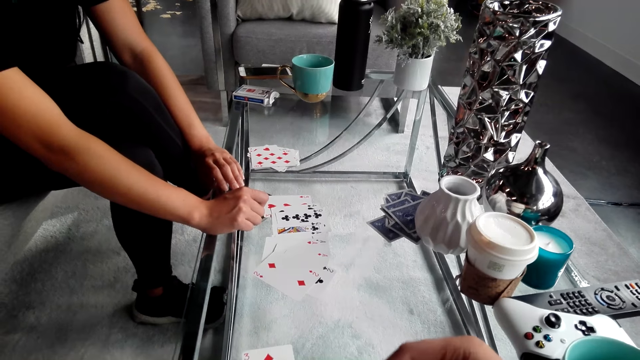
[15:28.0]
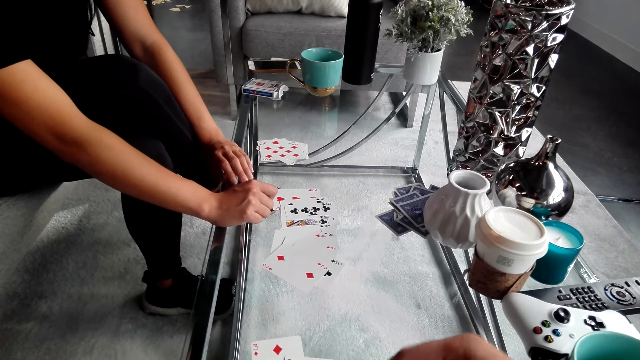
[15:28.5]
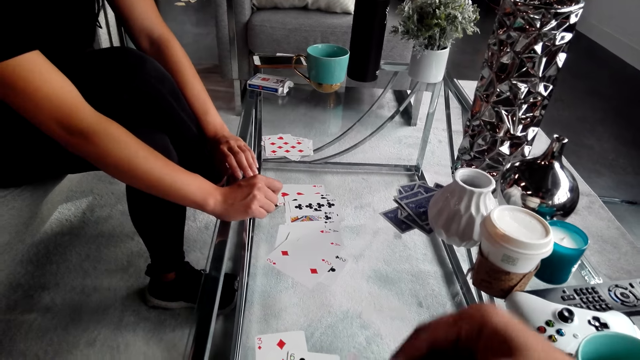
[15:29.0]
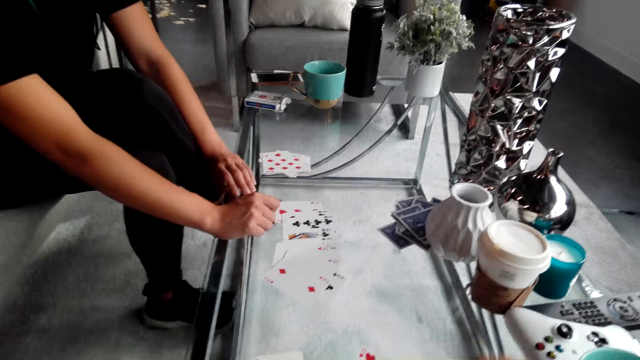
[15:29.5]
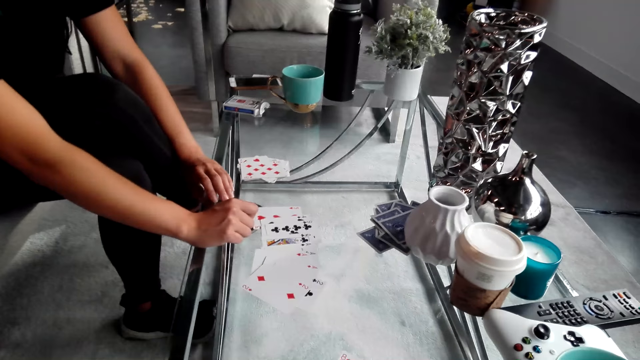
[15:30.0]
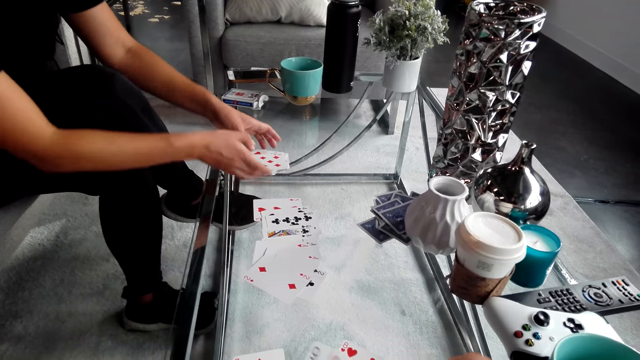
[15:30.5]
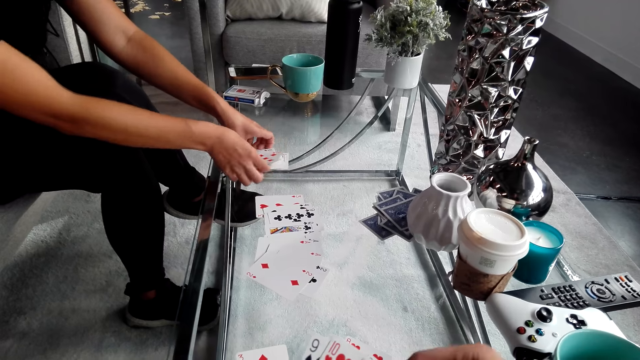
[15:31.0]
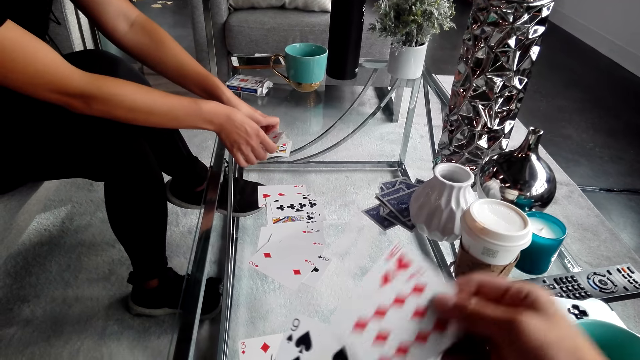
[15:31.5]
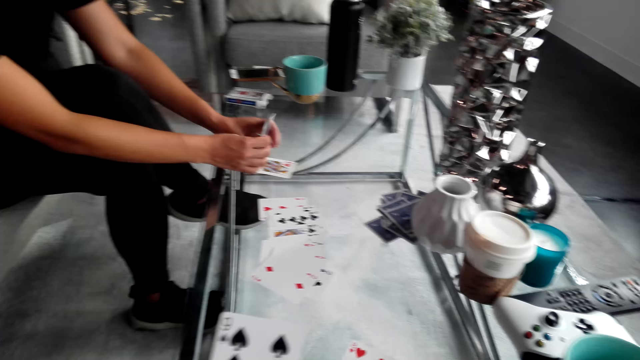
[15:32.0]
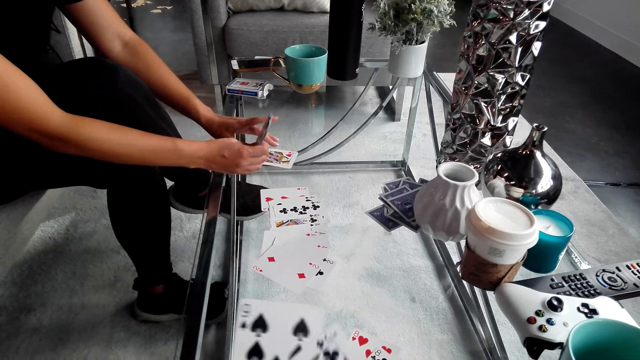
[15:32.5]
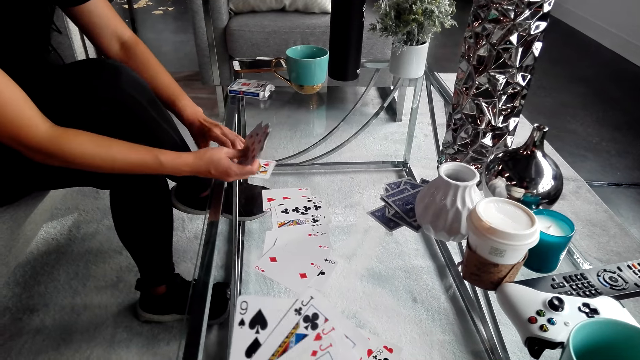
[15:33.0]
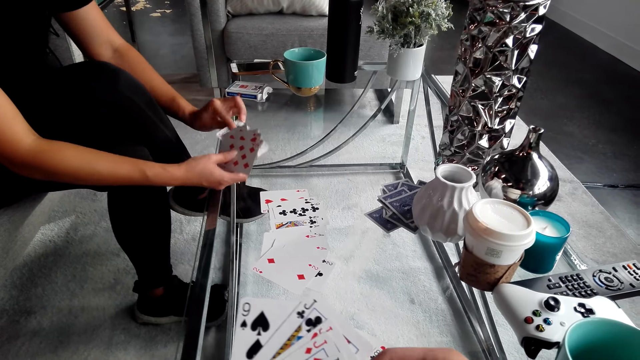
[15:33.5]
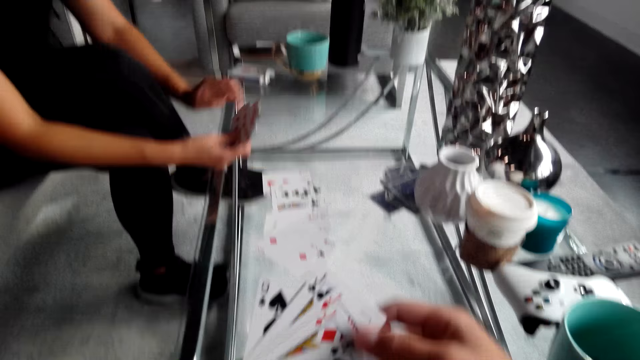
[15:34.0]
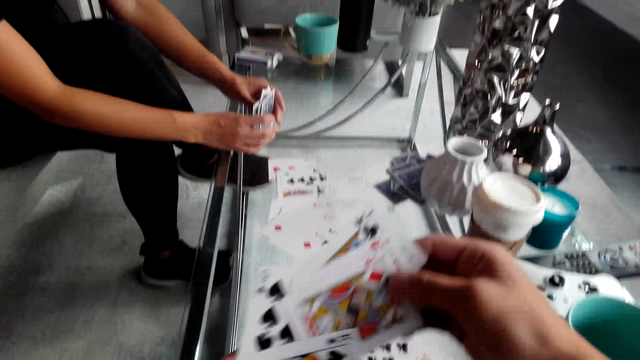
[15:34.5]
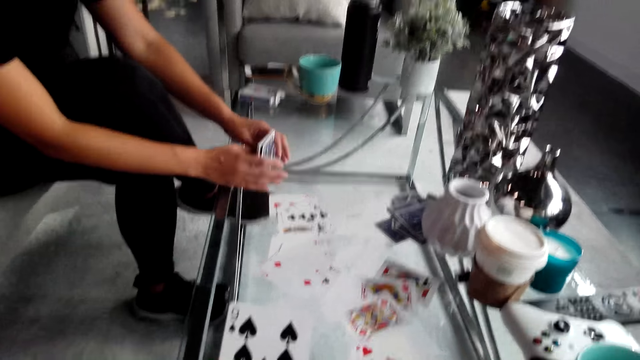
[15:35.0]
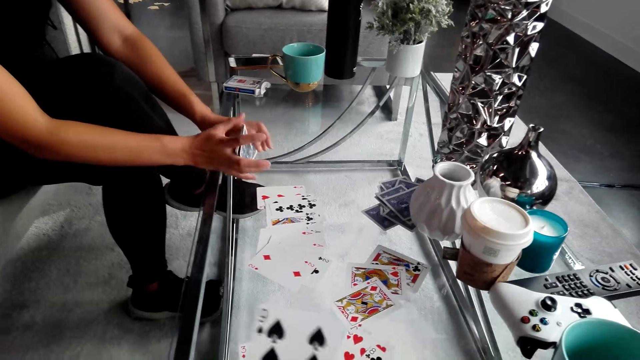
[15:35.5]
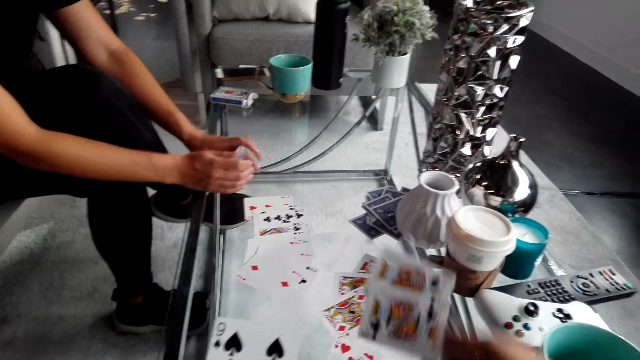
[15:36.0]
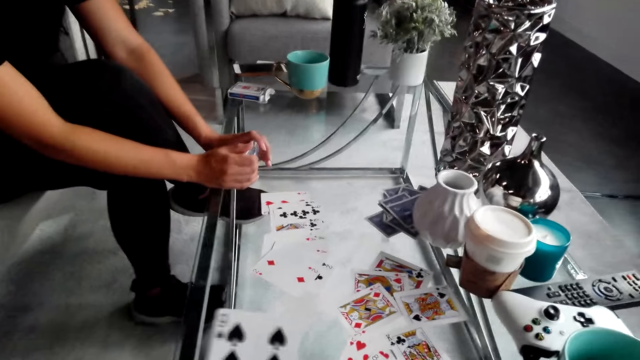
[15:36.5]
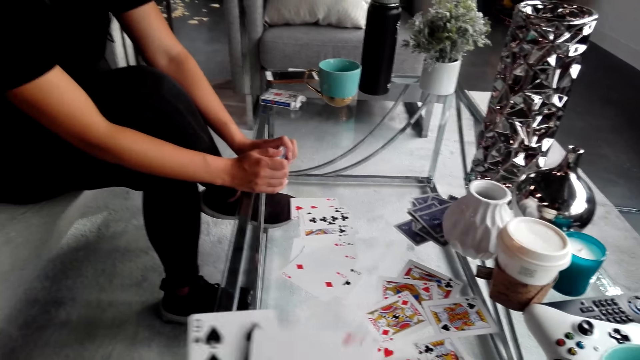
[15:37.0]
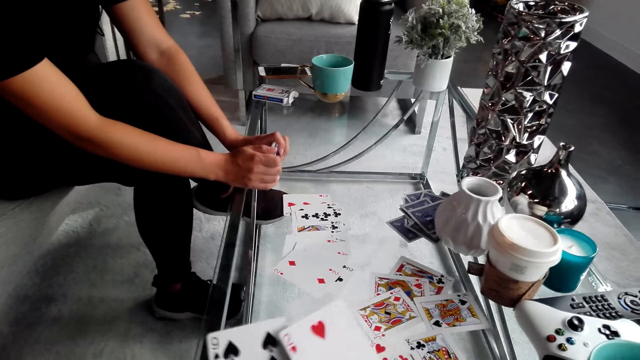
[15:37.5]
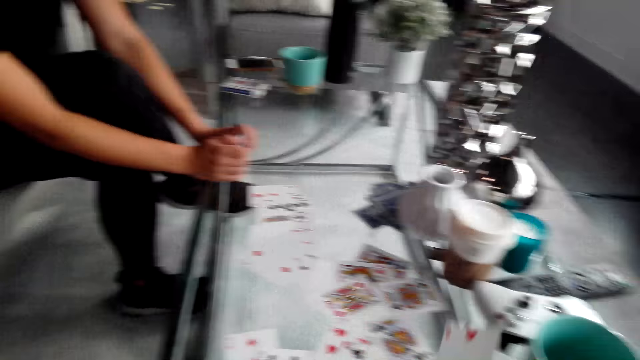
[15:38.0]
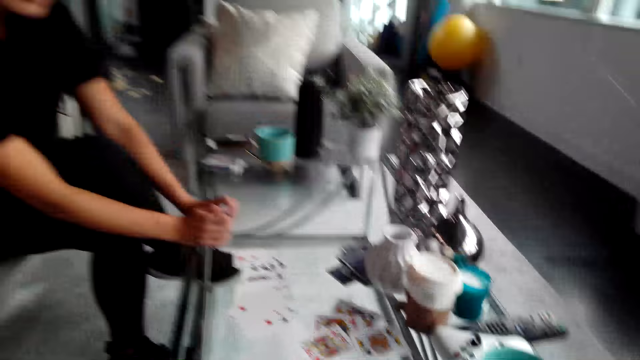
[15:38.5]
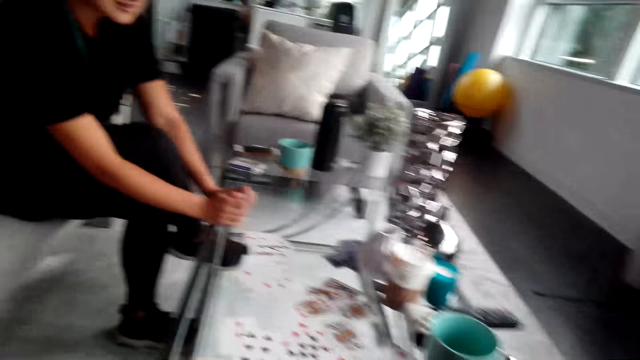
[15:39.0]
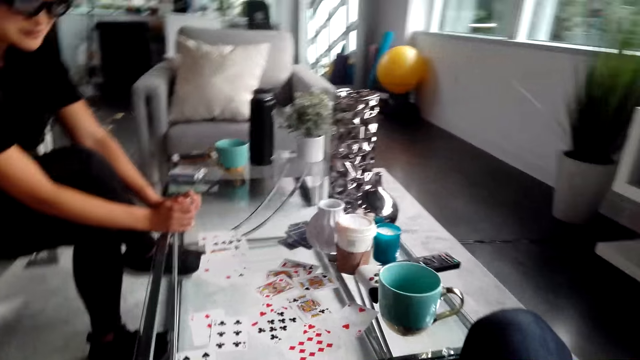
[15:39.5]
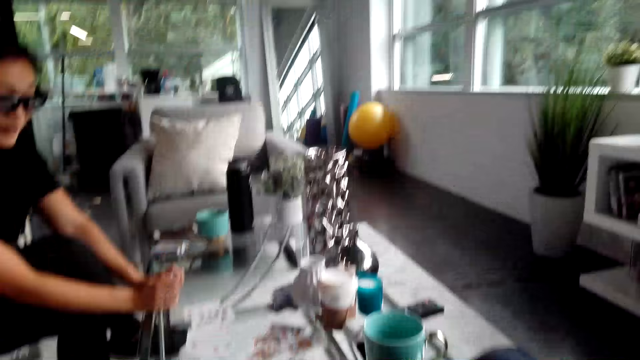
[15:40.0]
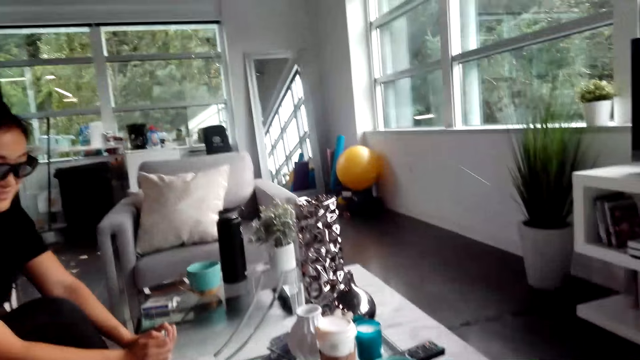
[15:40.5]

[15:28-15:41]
The camera wearer holds playing cards on the table. A woman arranges the cards on the table. The camera wearer picks up the playing cards on the table. They hold the playing cards. They put the cards on the table. They put the cards on the table again. They turn around. The woman picks up the cards.

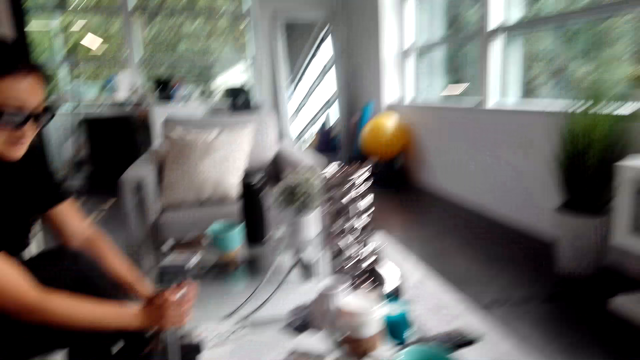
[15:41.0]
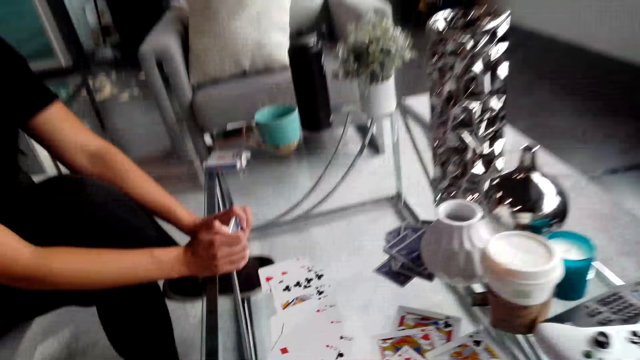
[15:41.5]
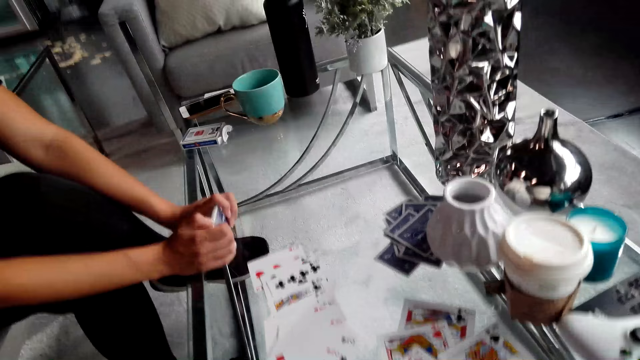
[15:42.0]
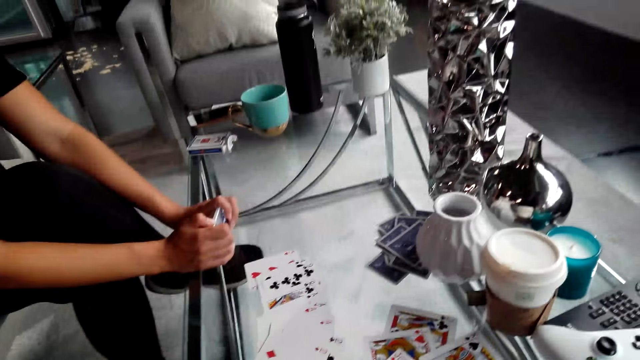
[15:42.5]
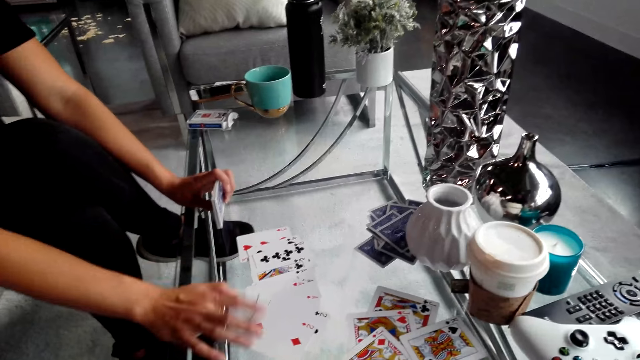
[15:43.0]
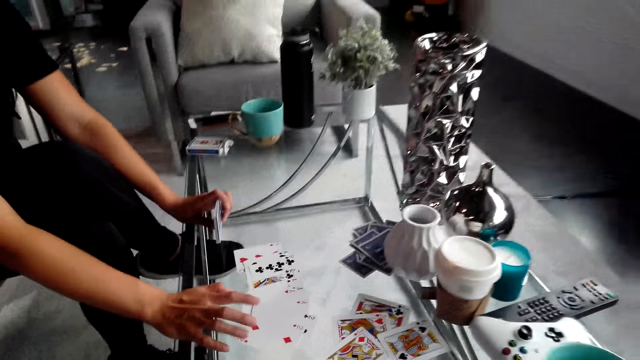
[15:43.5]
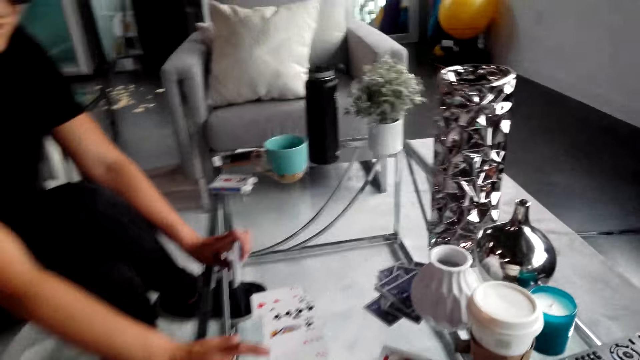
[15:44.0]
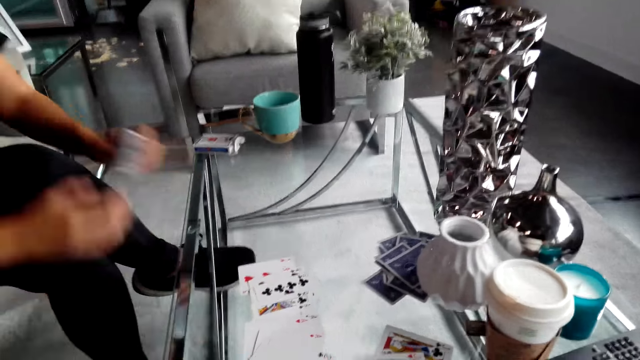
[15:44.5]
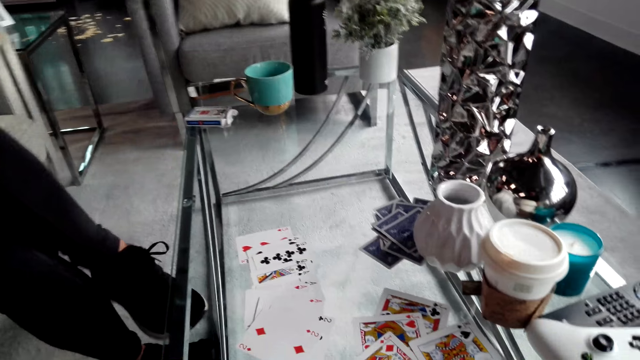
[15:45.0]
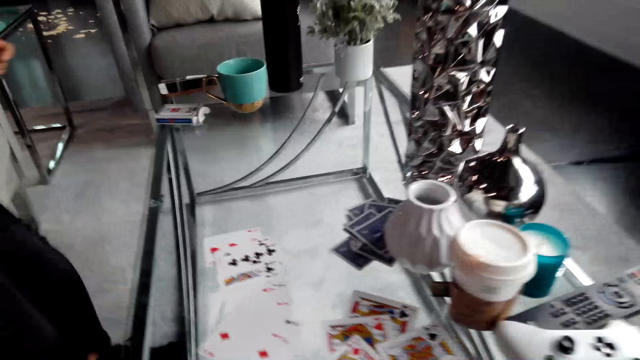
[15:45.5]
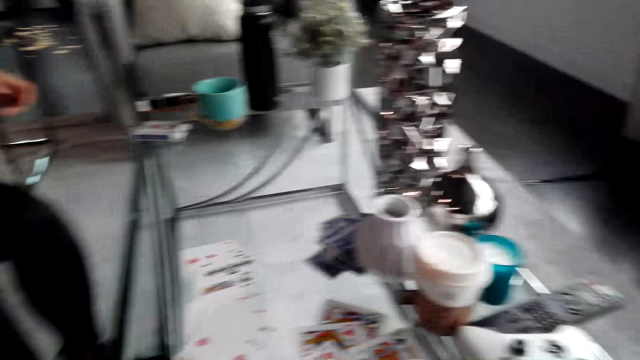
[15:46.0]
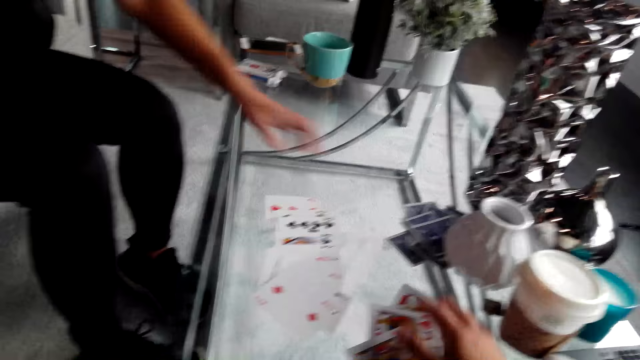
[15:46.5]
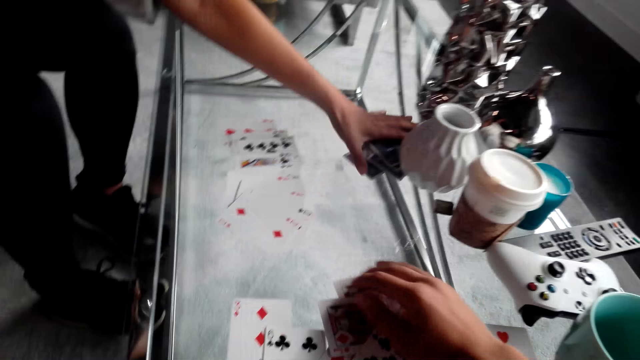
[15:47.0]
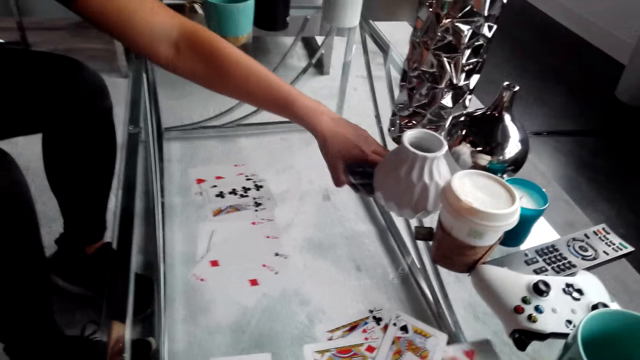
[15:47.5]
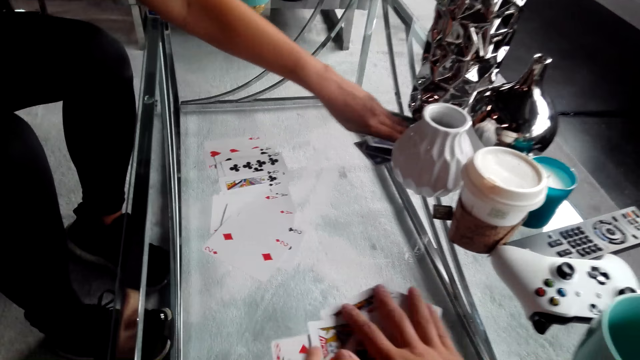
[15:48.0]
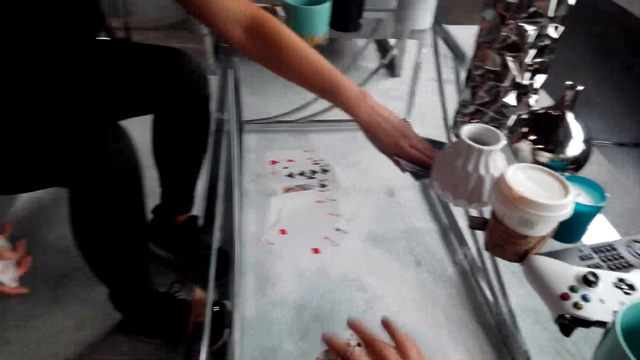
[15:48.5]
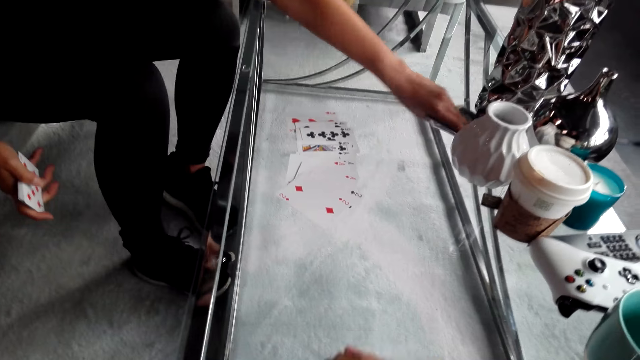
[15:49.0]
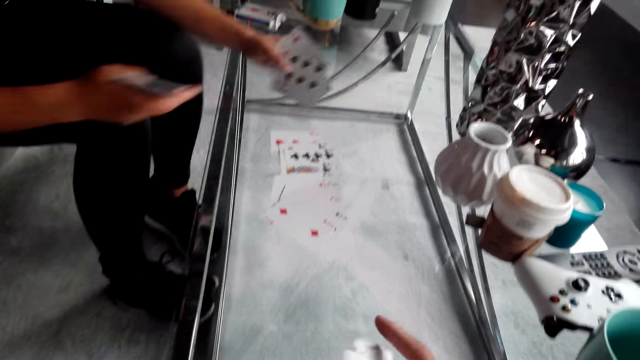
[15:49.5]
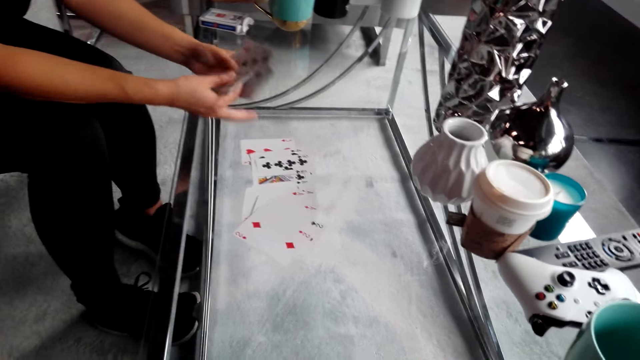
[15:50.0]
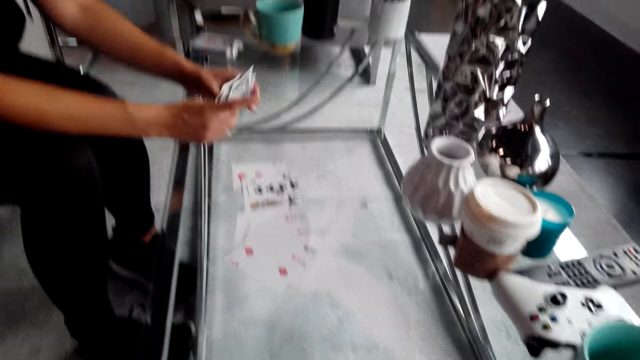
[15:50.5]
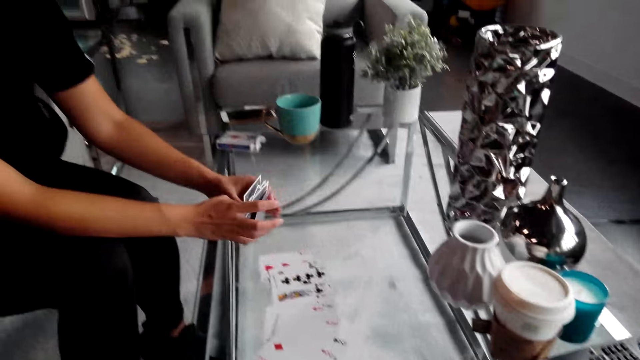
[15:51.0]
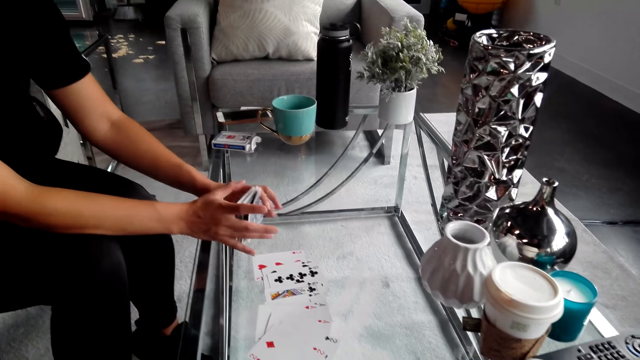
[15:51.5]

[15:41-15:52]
The camera wearer looks at the cards on the table. A woman picks up the cards on the table and converses with the camera wearer.
